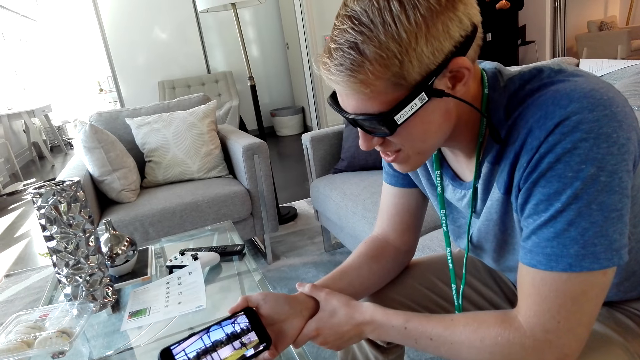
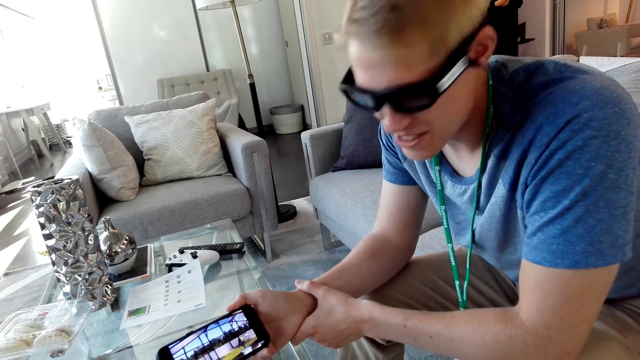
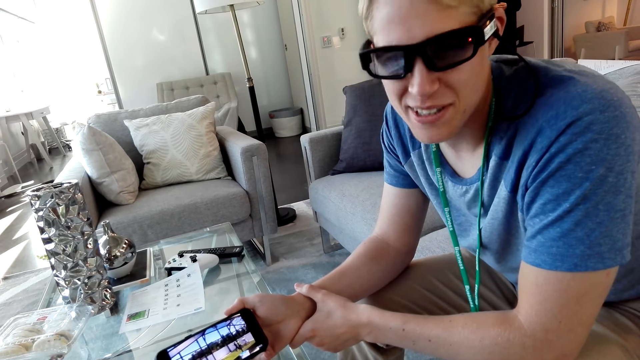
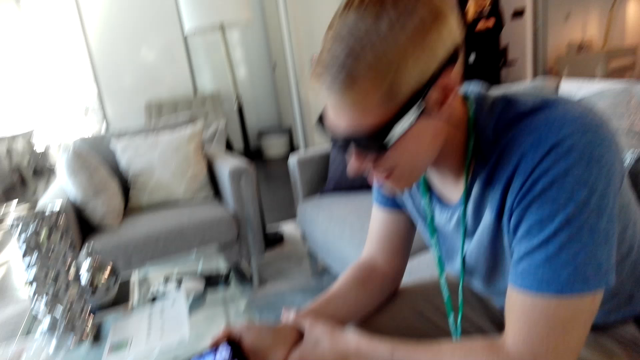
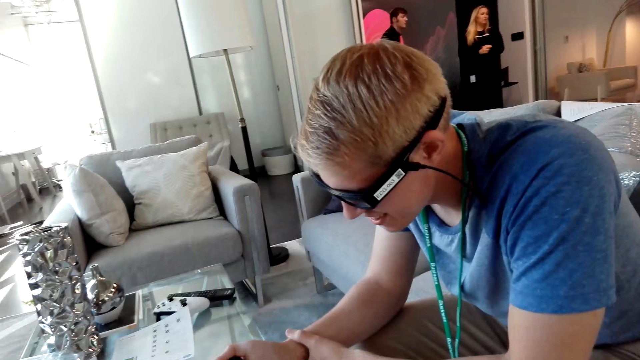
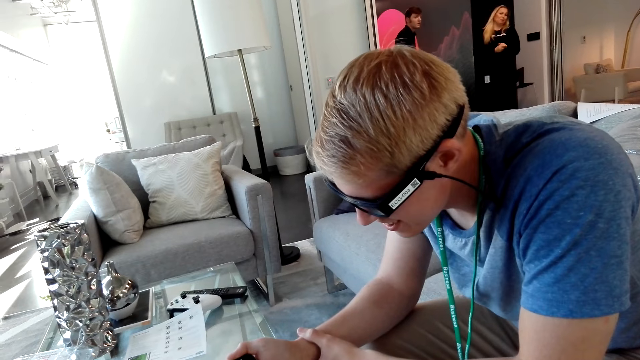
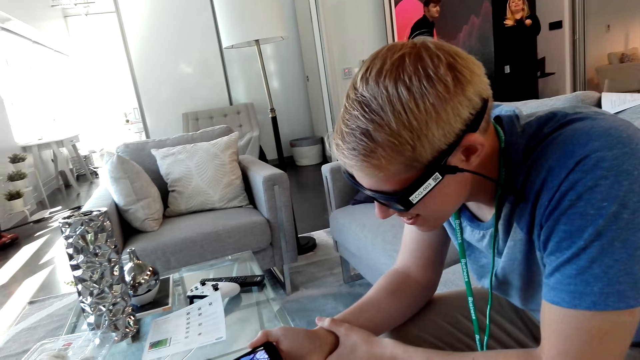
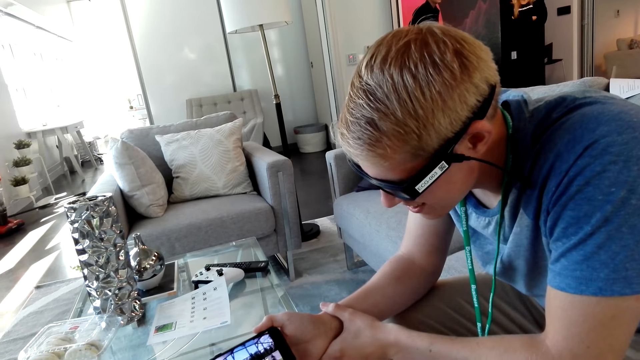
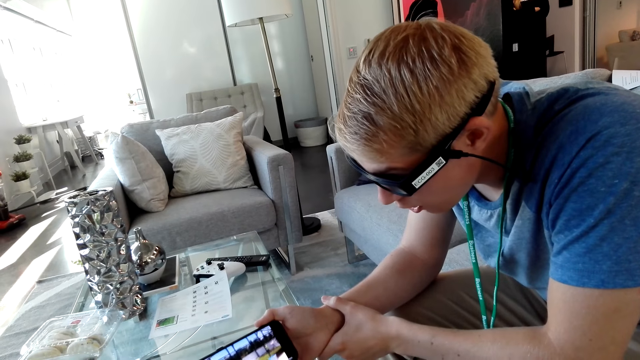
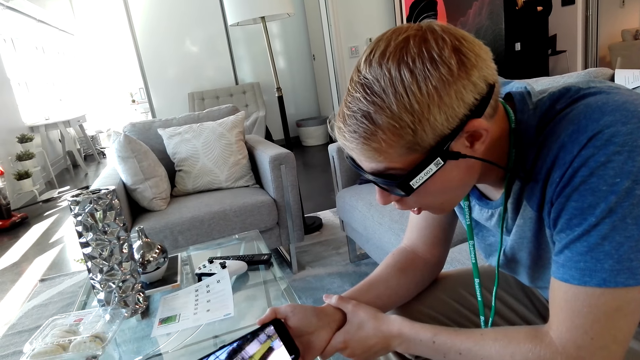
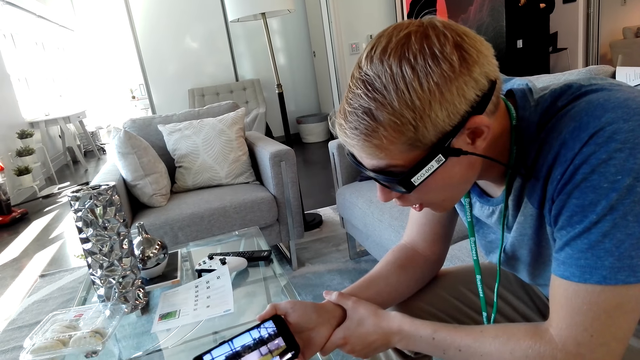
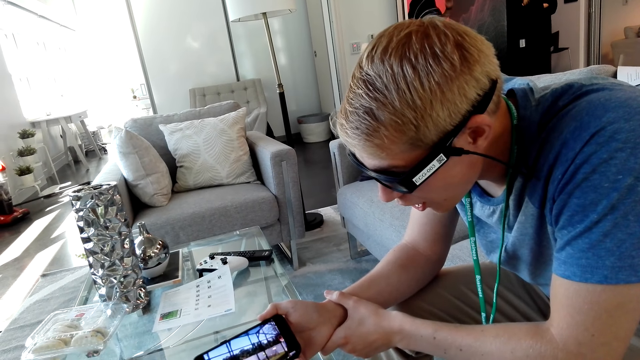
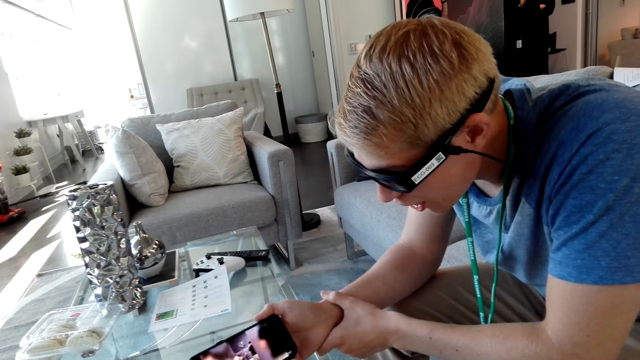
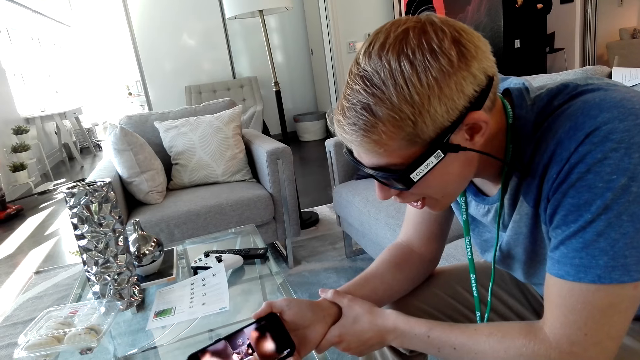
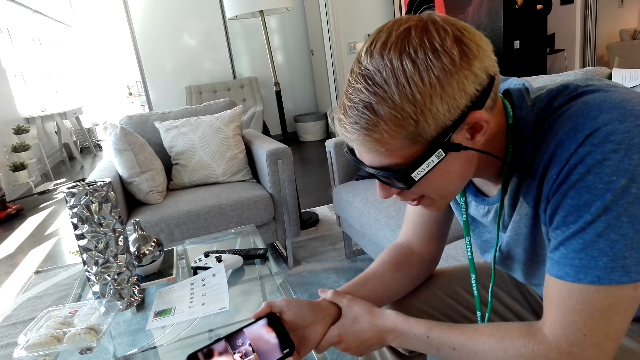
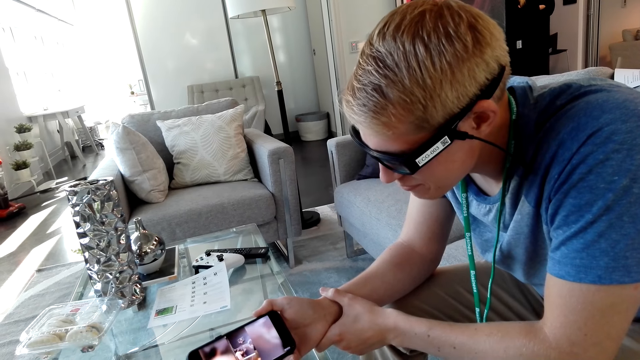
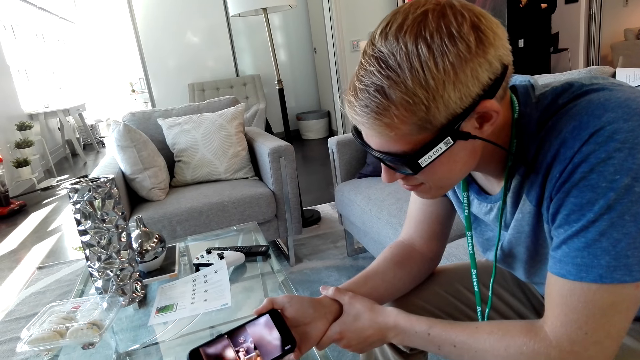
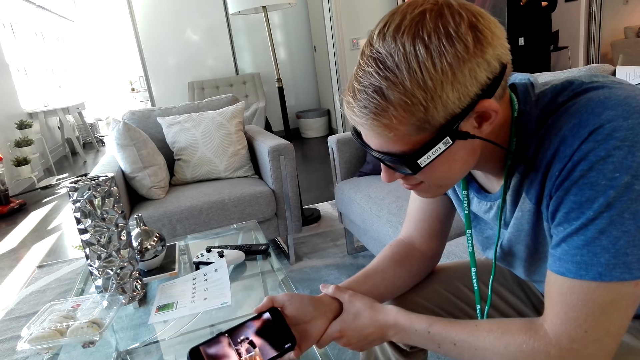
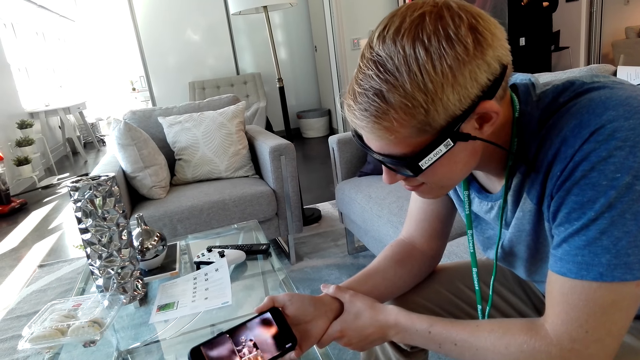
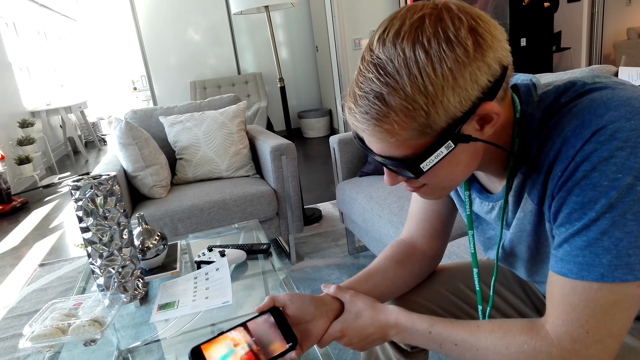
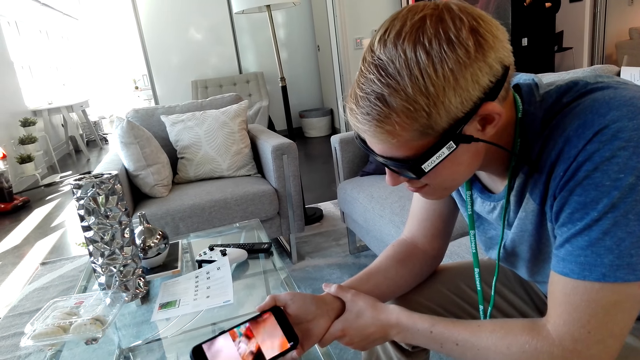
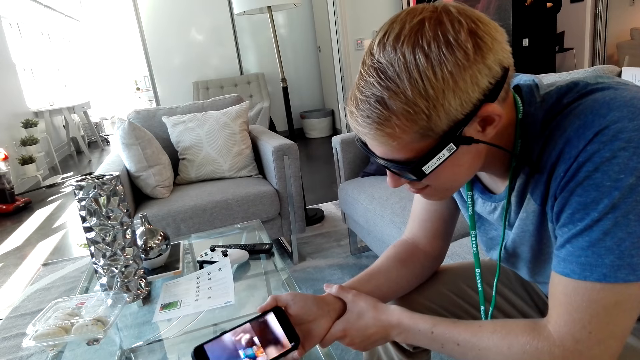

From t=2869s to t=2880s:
A man talks. The man looks at the camera wearer. The man watches a video on the phone. The camera wearer watches on the phone with the man.

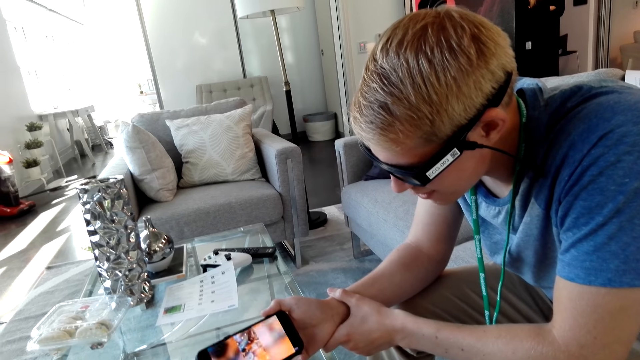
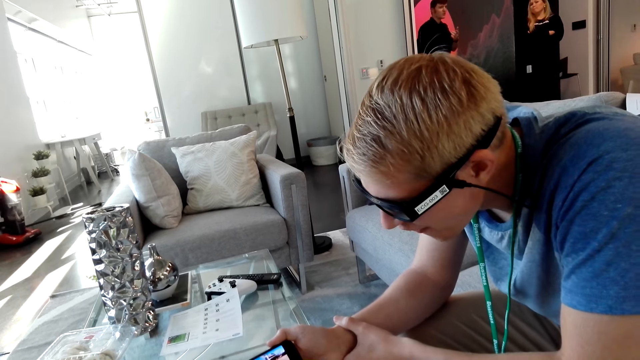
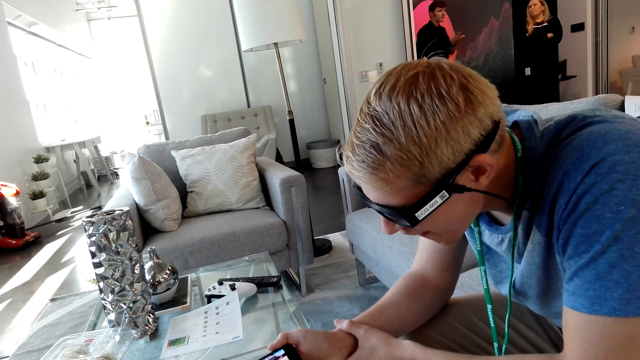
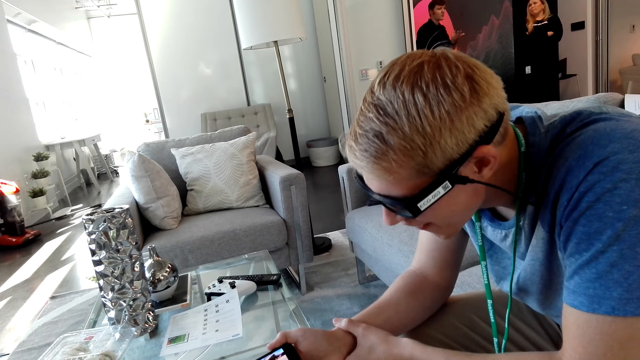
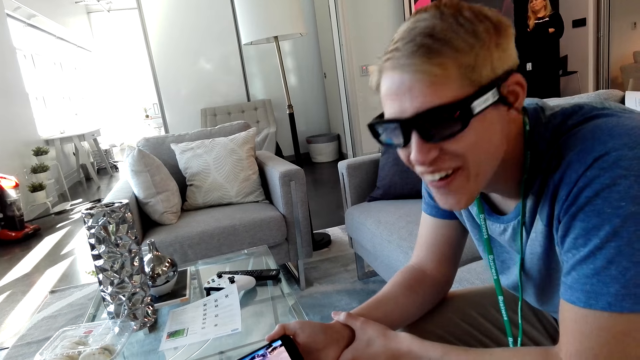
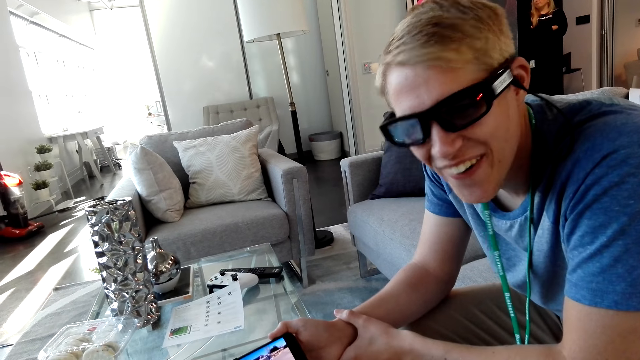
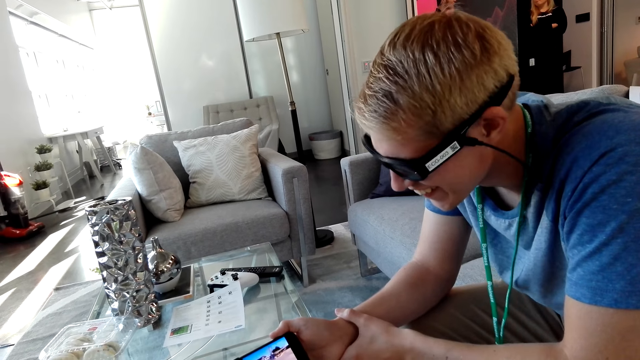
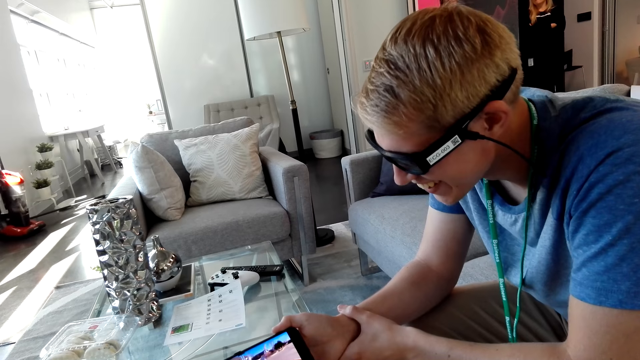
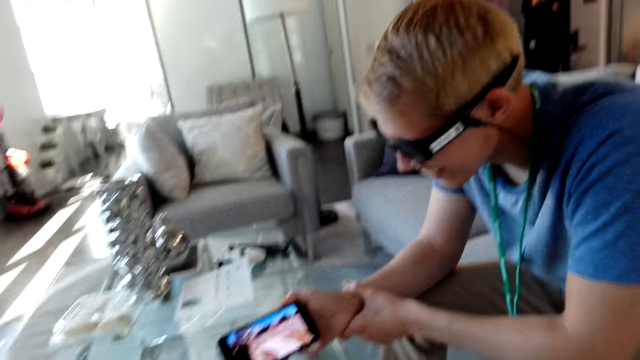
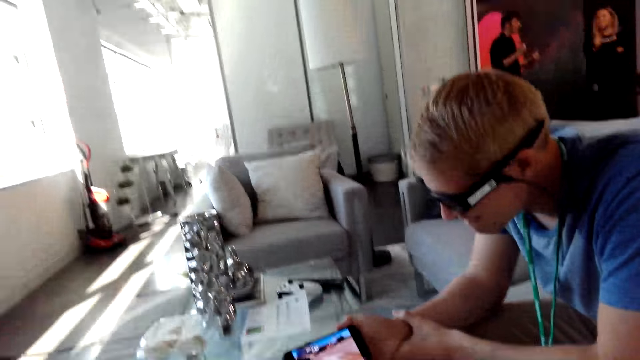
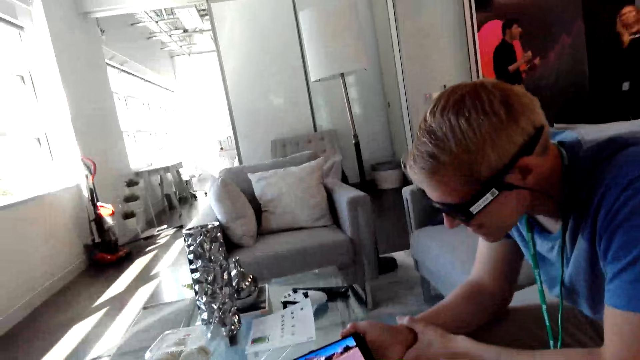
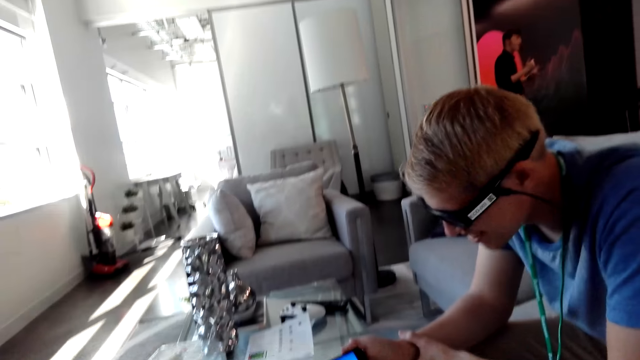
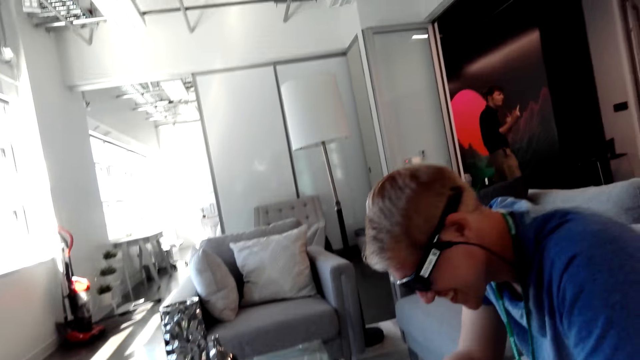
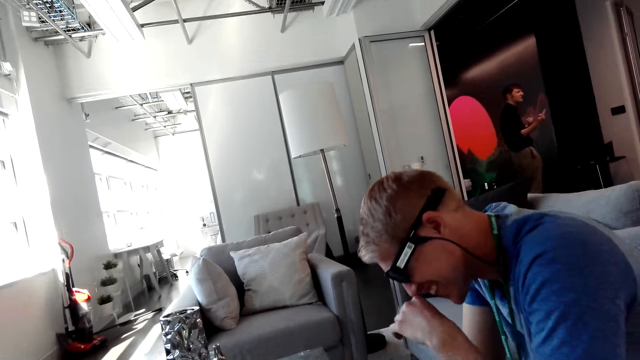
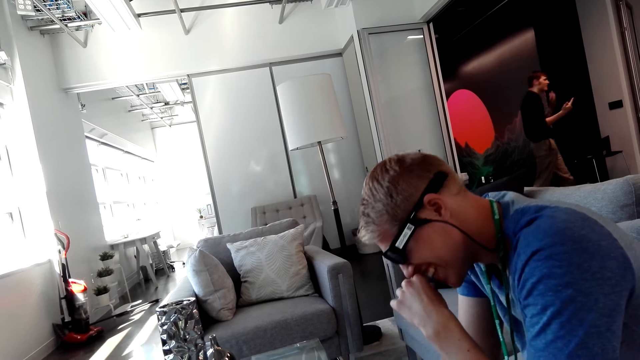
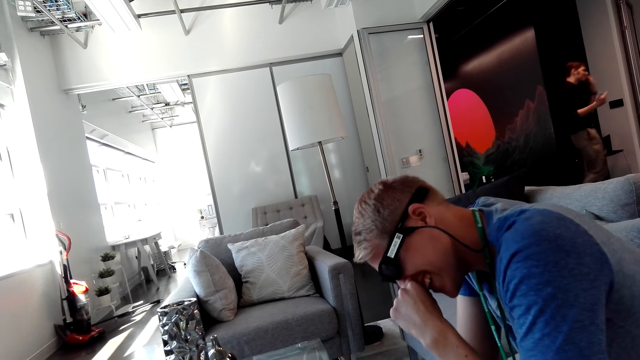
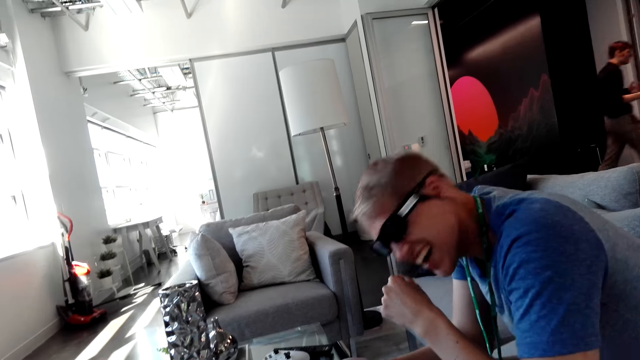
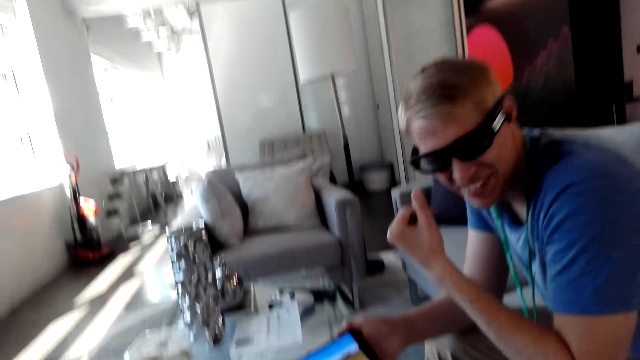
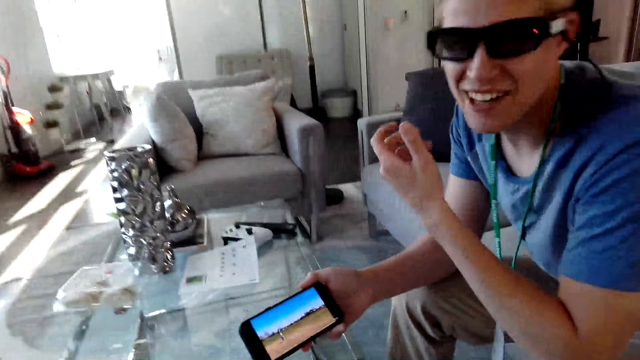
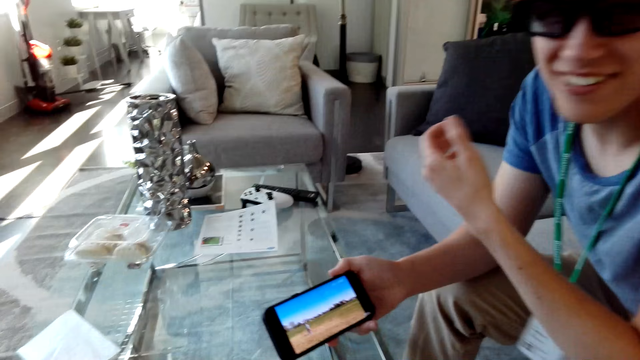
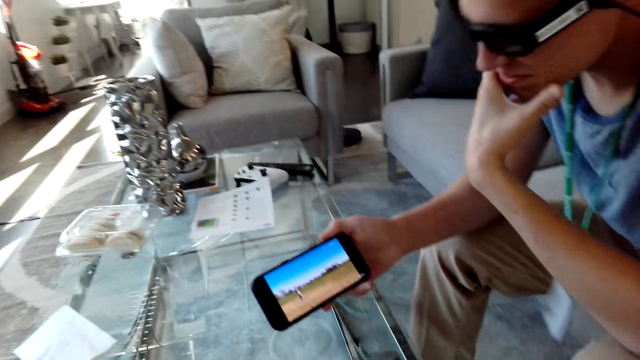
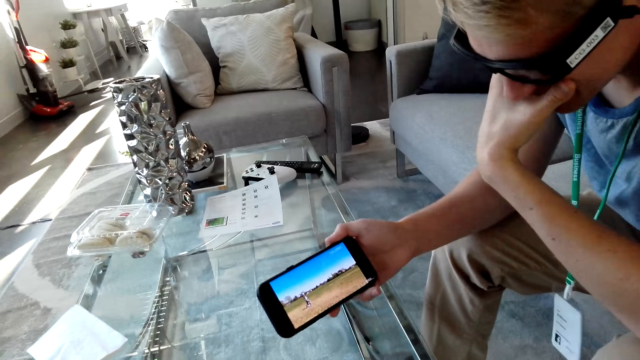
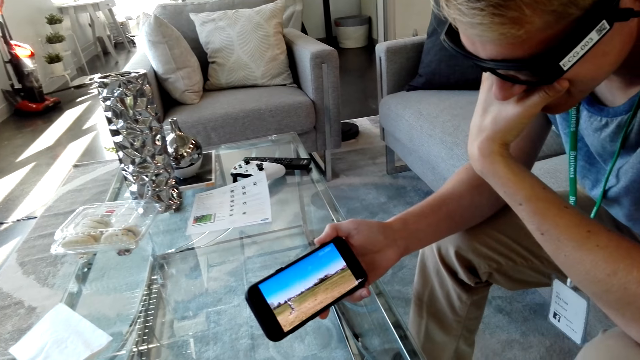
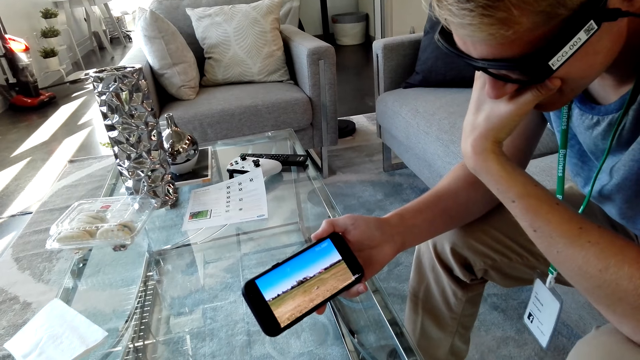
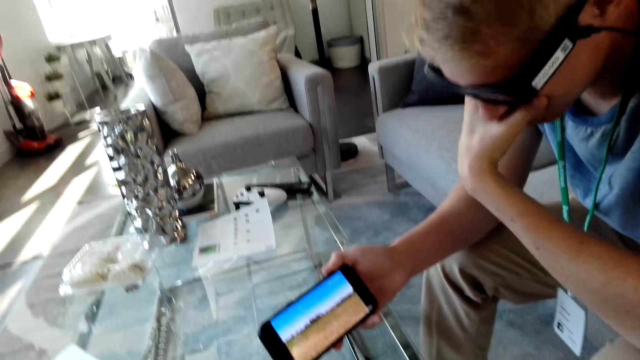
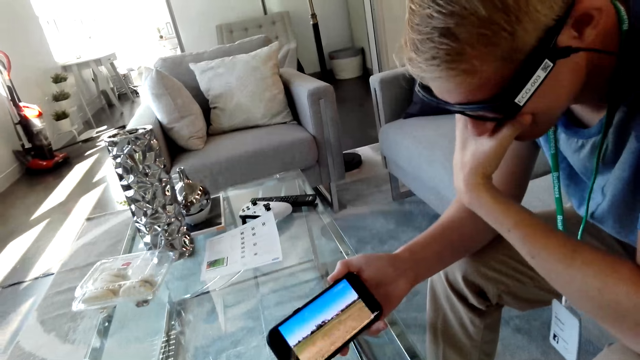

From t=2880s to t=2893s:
A man looks at the camera wearer. The man watches a video on the phone. The man lifts his hand. The man laughs. The man looks at the camera wearer. The man watches a video on the phone. The man talks.
